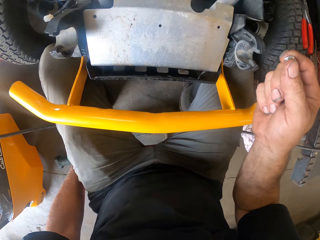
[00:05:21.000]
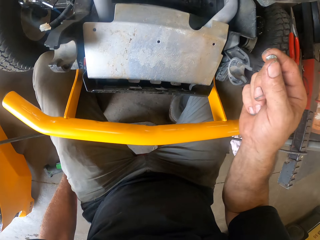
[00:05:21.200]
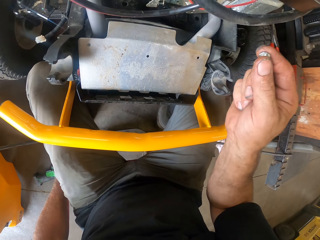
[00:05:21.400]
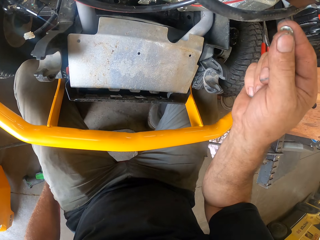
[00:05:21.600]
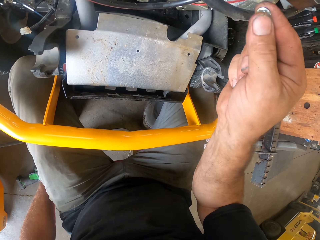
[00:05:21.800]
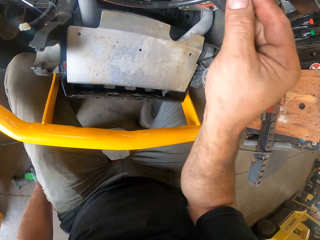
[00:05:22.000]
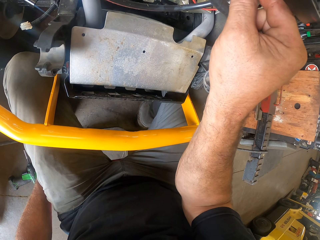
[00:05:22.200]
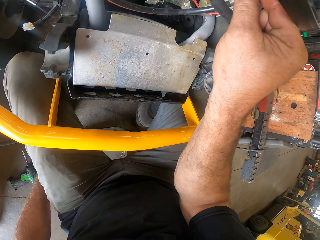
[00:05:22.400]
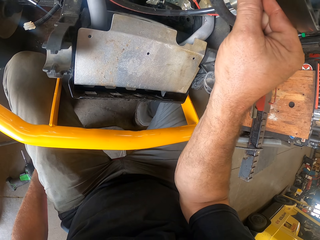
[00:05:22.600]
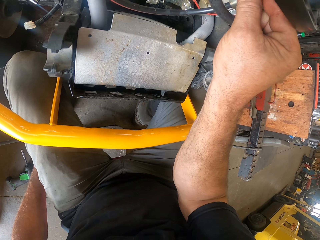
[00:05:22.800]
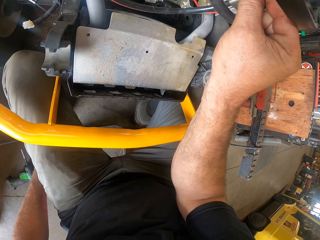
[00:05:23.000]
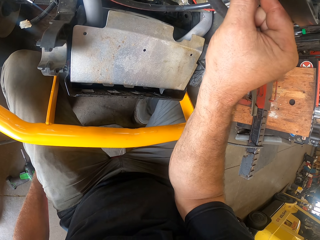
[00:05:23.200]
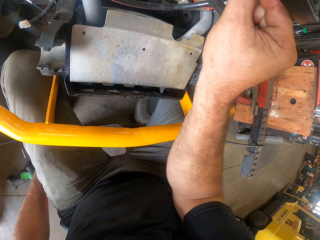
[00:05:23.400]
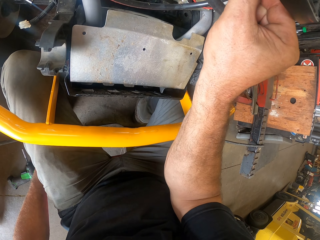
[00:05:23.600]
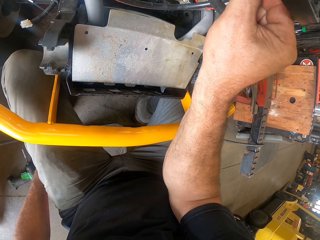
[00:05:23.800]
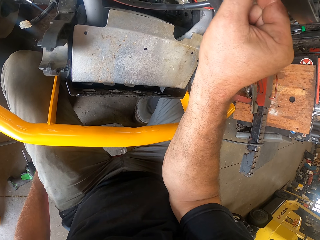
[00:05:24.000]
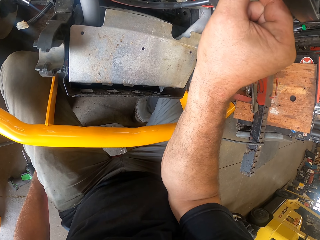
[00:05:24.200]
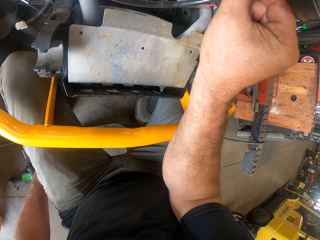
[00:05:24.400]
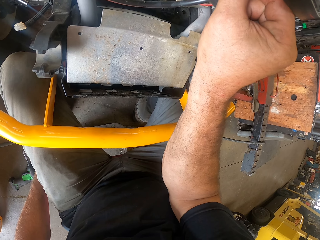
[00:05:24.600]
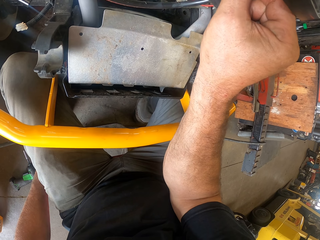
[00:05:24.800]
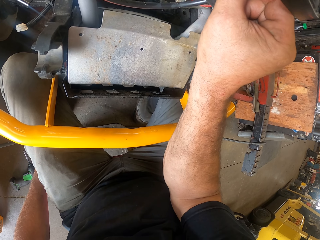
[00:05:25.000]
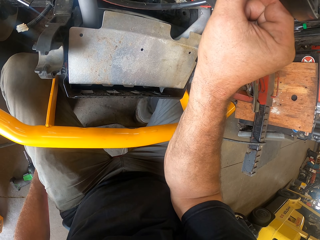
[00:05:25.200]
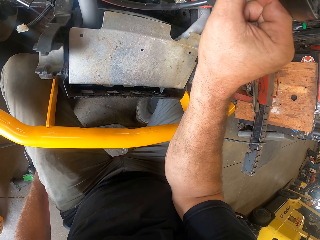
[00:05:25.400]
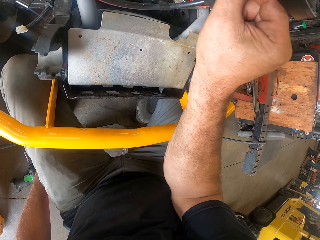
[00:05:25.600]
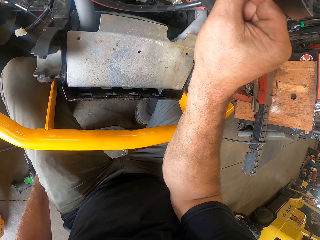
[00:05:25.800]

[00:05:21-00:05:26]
The camera wearer fixes one of the bolts to the generator.

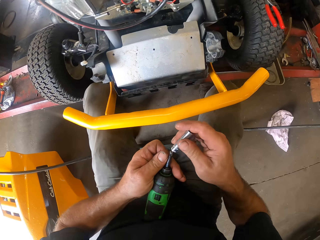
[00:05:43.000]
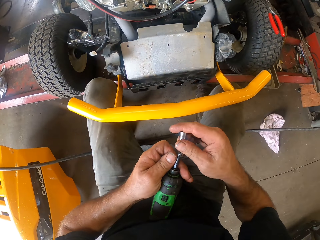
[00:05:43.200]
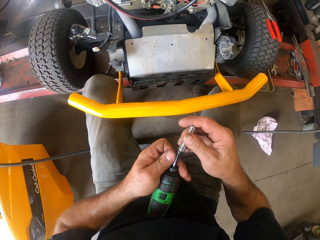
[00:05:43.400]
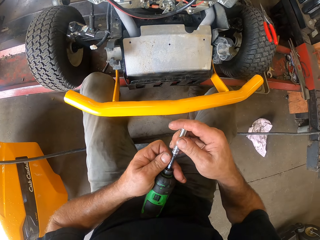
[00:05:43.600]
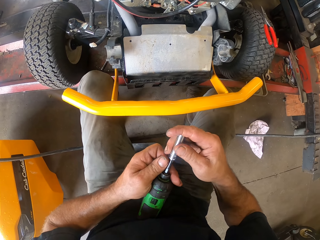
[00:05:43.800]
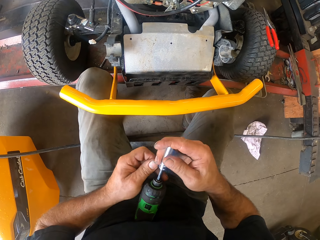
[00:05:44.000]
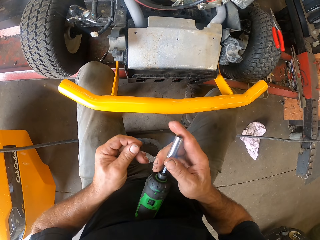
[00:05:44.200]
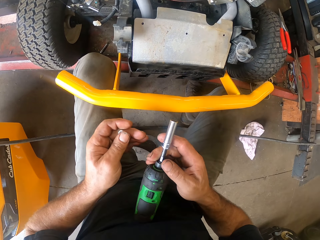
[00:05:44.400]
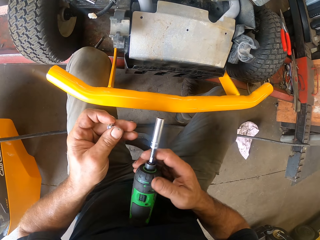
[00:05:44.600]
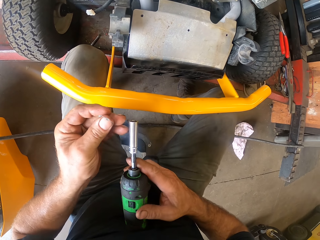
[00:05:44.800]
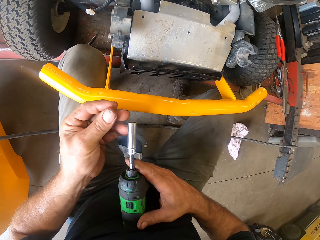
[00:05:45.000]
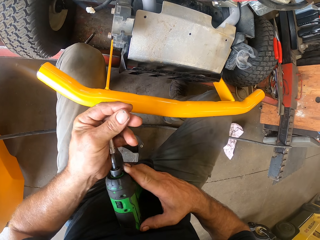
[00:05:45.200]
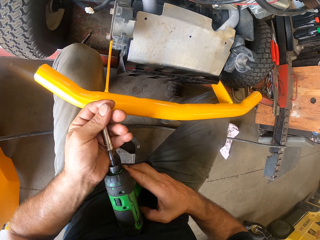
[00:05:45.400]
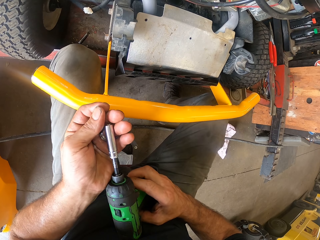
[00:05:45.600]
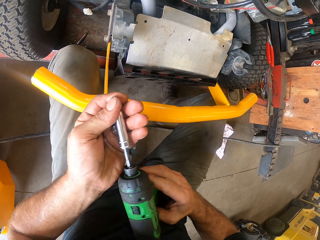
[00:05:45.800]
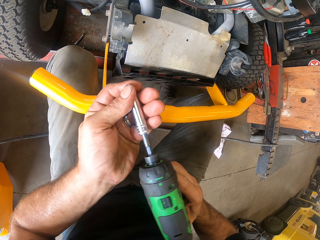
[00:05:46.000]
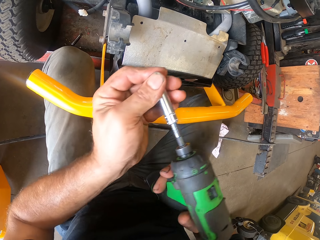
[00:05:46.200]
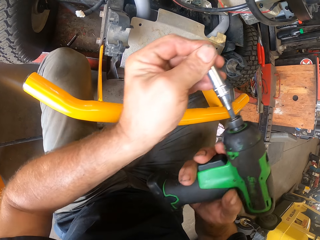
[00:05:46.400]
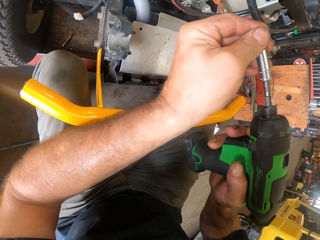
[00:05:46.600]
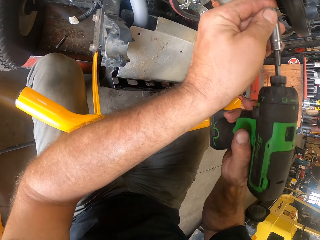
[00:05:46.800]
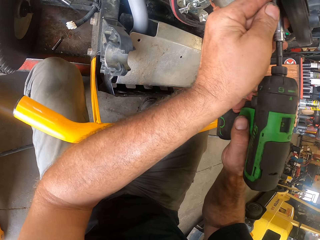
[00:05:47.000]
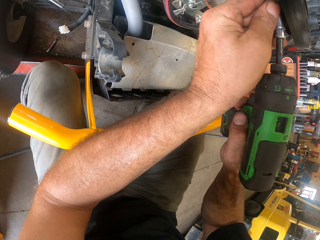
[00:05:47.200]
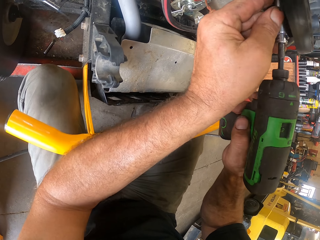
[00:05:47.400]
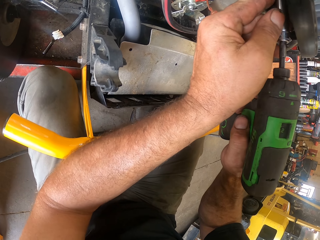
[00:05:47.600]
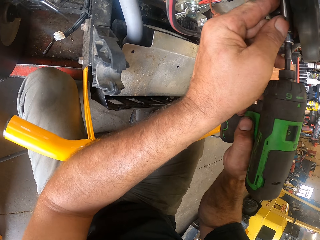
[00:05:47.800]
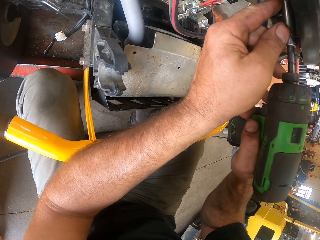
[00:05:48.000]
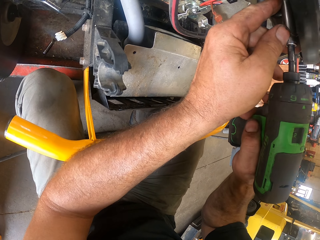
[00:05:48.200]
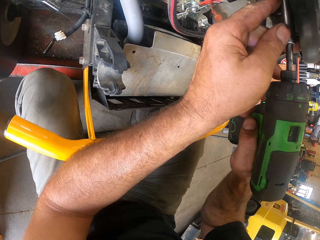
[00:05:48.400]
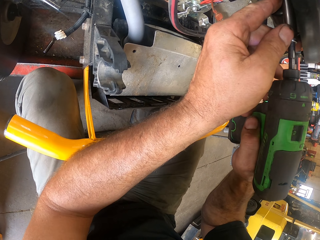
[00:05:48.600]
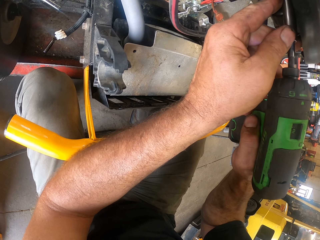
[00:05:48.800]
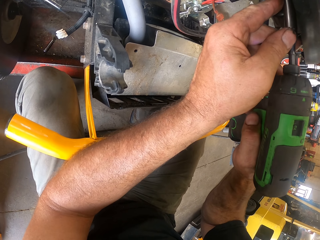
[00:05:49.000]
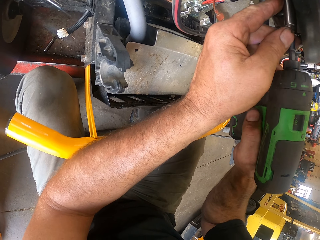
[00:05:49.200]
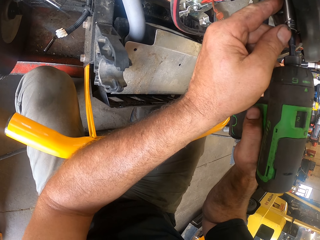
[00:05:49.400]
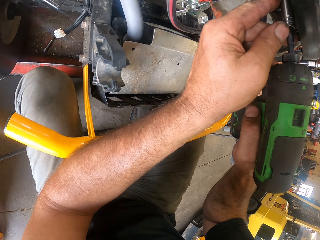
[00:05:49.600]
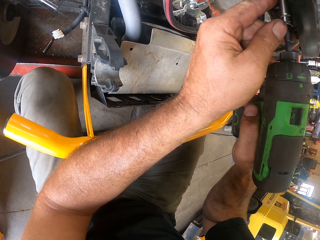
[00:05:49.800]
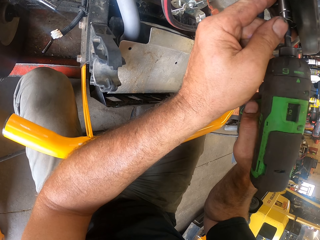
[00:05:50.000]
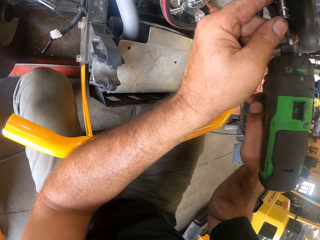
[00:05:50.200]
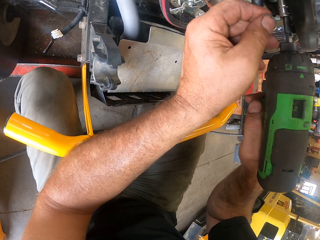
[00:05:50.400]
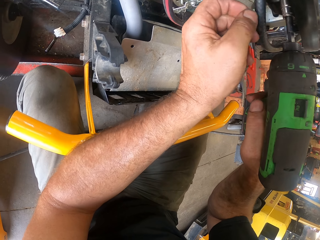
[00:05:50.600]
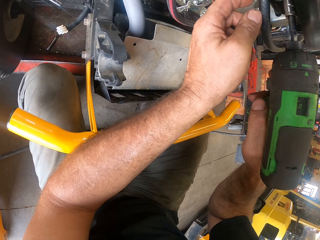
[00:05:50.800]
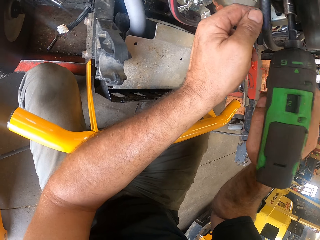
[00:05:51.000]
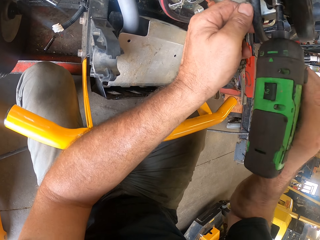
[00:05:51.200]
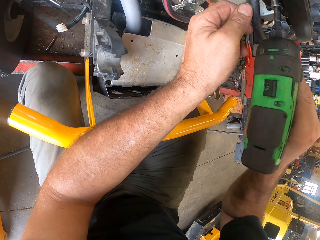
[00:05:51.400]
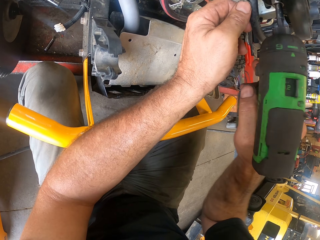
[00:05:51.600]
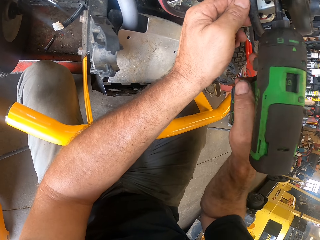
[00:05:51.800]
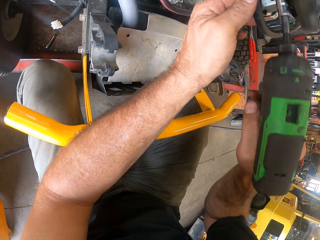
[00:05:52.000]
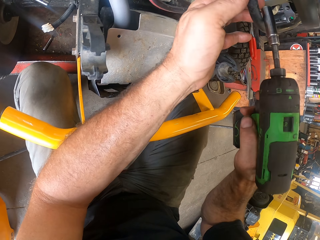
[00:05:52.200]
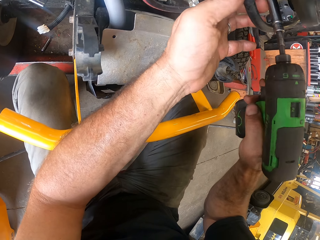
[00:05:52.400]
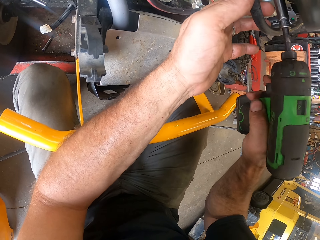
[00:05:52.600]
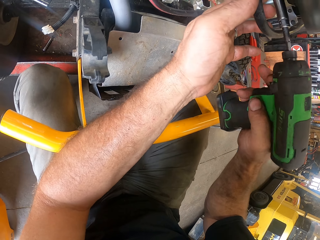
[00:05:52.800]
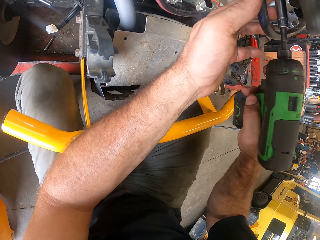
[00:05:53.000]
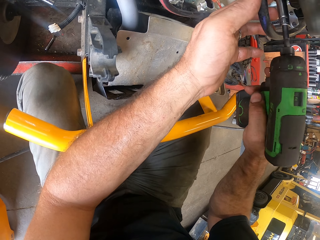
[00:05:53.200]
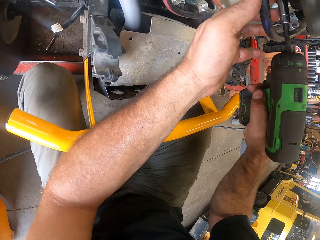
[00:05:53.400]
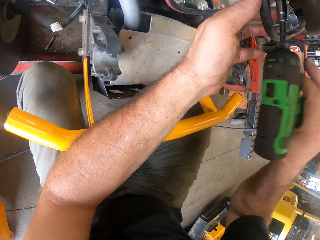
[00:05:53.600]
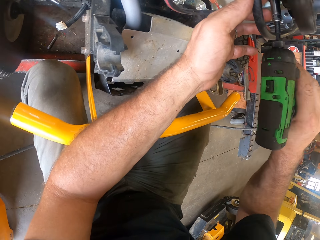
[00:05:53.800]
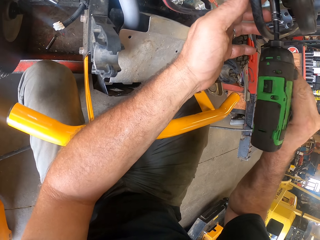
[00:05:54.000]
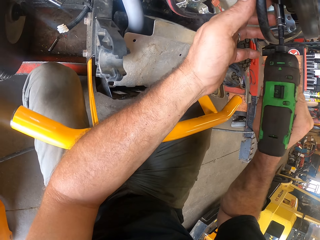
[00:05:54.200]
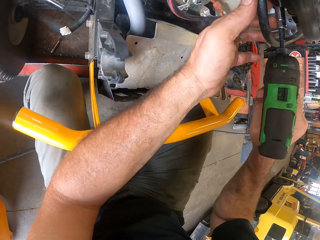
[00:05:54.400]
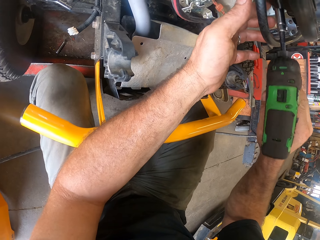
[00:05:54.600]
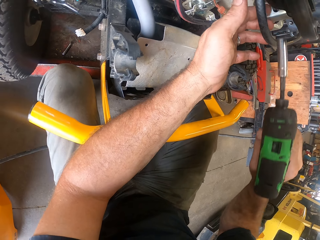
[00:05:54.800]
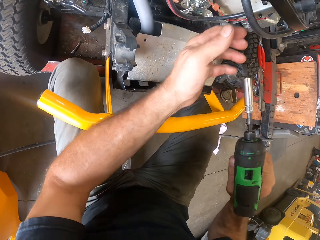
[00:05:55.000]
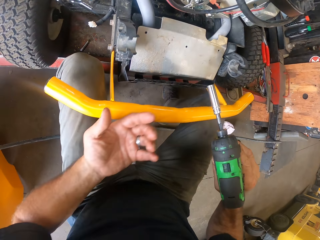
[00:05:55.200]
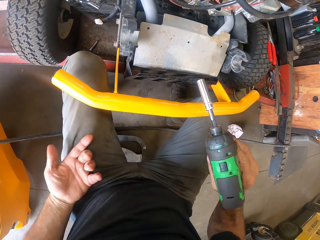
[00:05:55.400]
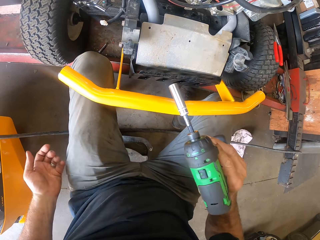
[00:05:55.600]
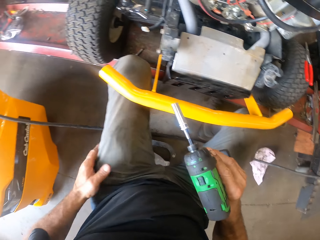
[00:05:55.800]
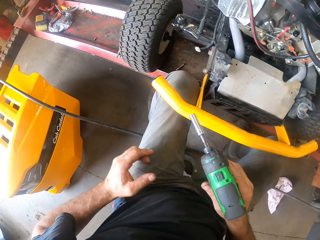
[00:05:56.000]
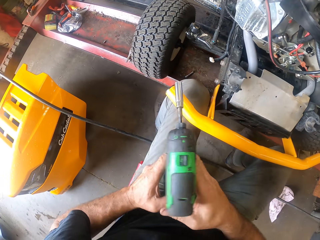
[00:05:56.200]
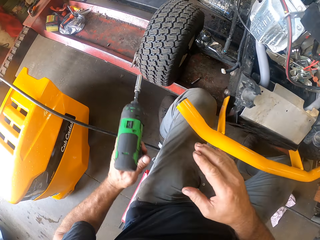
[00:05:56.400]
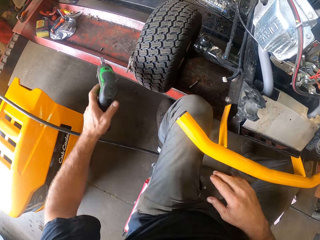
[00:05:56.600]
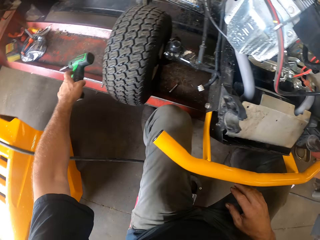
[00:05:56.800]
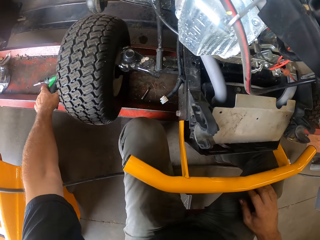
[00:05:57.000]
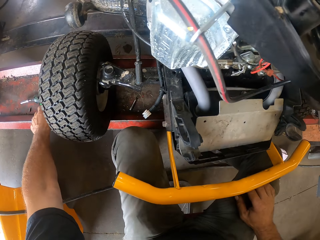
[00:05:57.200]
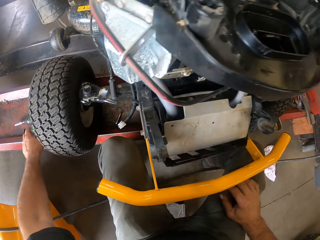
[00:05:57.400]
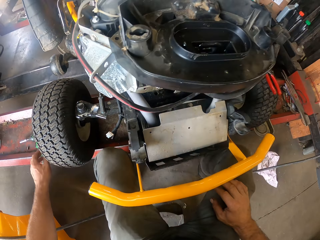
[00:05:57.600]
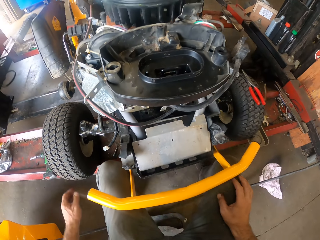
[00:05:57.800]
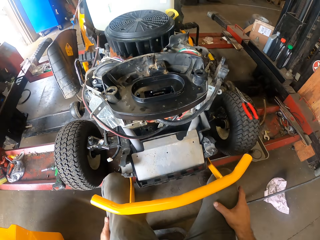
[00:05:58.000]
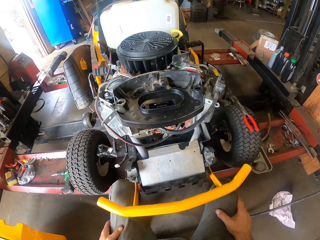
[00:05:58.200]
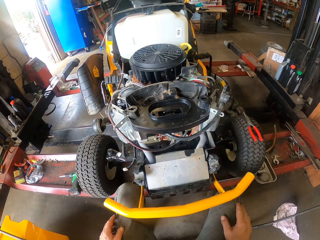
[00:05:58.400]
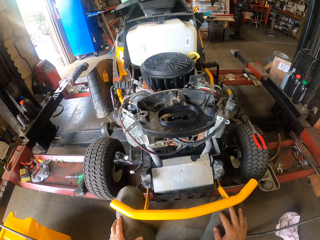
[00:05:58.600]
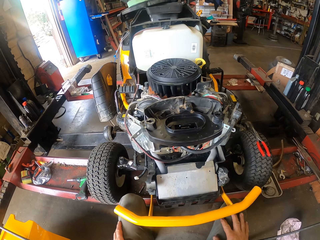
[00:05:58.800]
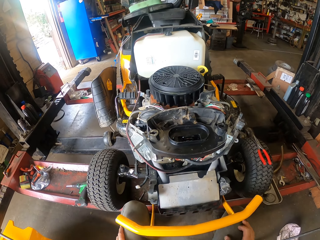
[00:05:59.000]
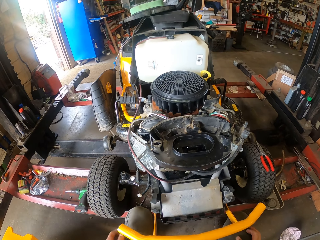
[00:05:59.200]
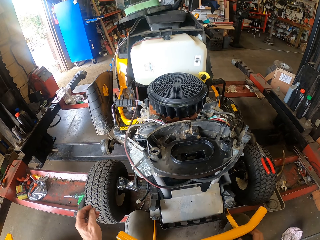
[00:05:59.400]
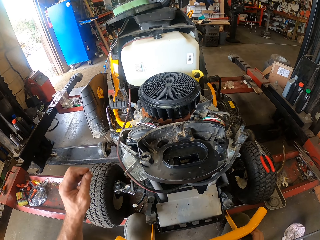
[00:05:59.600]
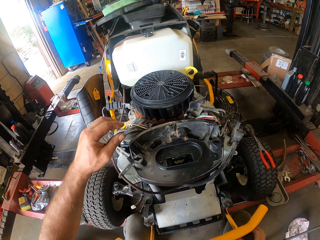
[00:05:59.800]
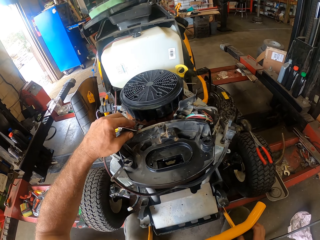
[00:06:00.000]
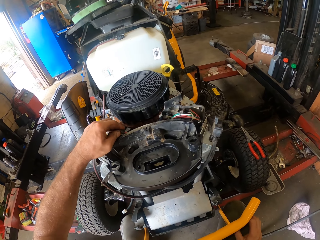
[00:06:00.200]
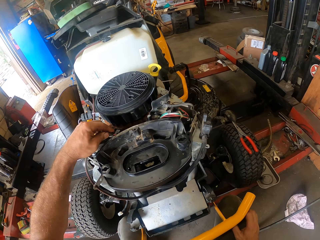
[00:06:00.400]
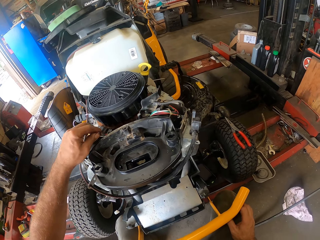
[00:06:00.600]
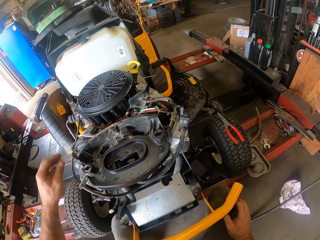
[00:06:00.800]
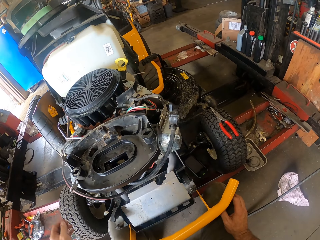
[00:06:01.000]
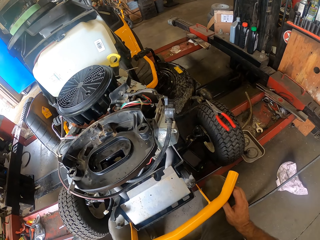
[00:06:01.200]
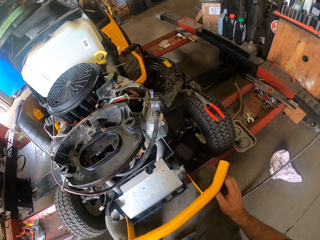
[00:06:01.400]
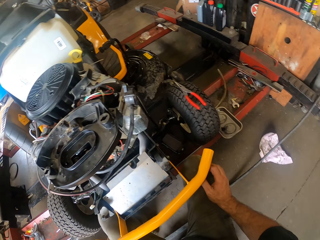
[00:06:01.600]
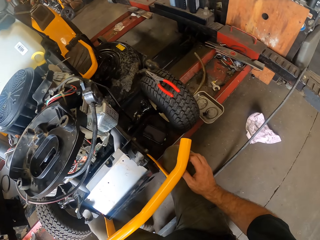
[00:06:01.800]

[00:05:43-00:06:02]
The camera wearer fixes one end of the socket spanner to the screw gun or nail gun. He fixes the bolt in his left hand to the other end of the socket spanner. He fixes the nut on the nail gun. He works on the generator or lawn mower with the screw gun. He fixes the nut on the lawn mower. He passes the screw gun to his left hand and drops the screw gun on the work bench. He stares at the lawn mower. He touches the top of the generator with his left hand.
